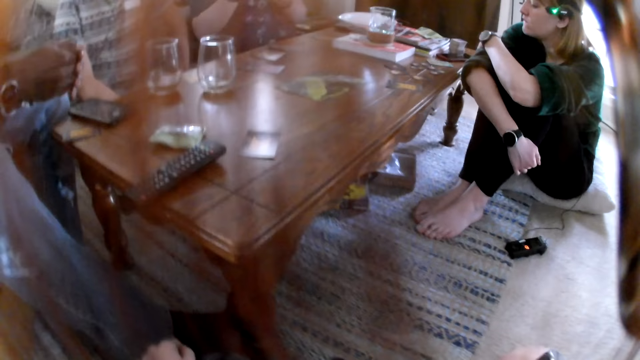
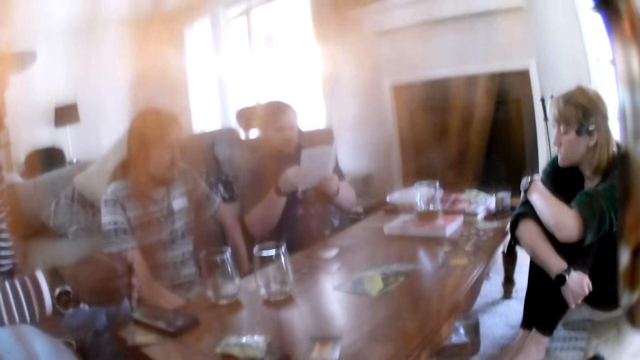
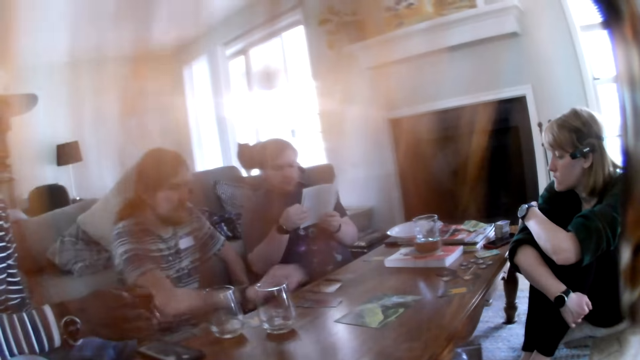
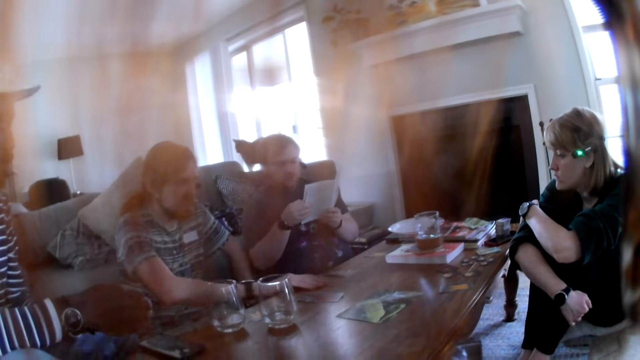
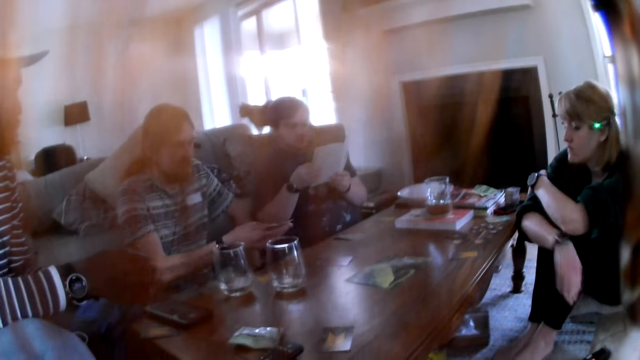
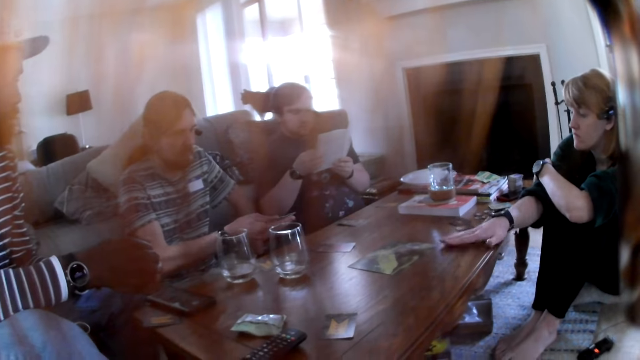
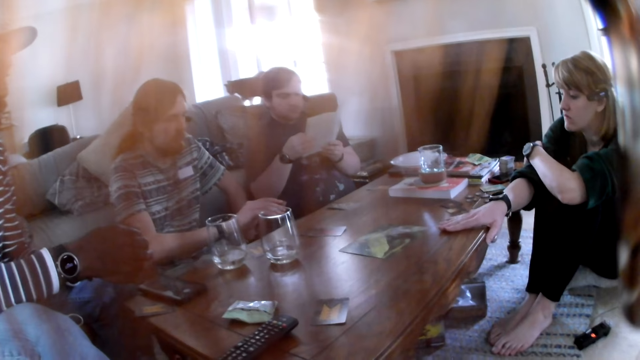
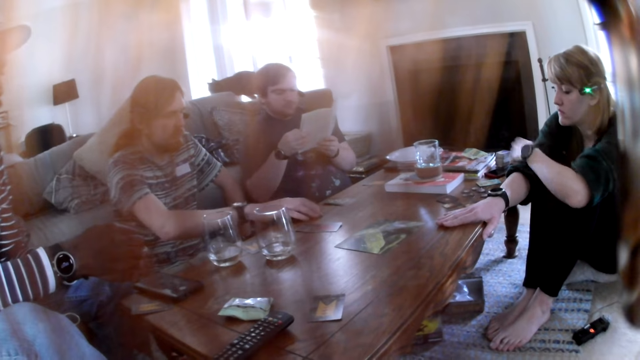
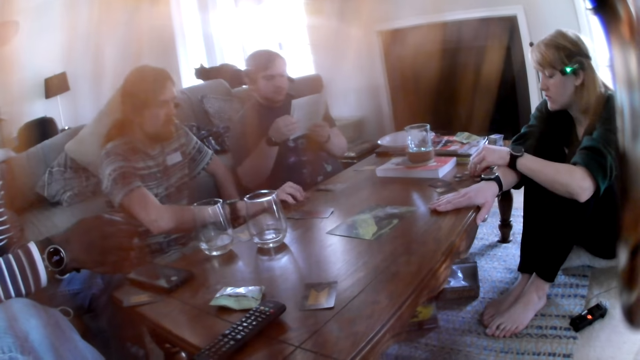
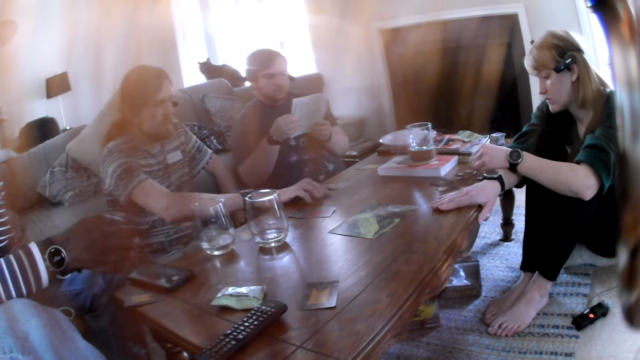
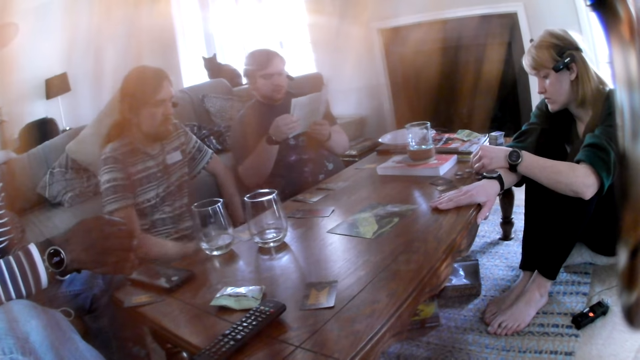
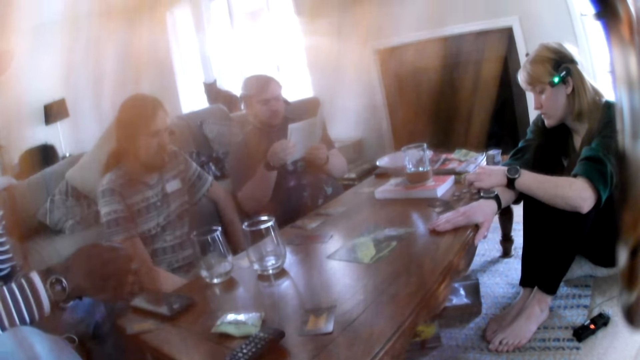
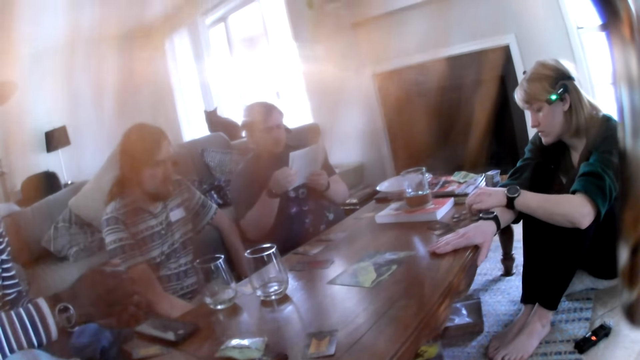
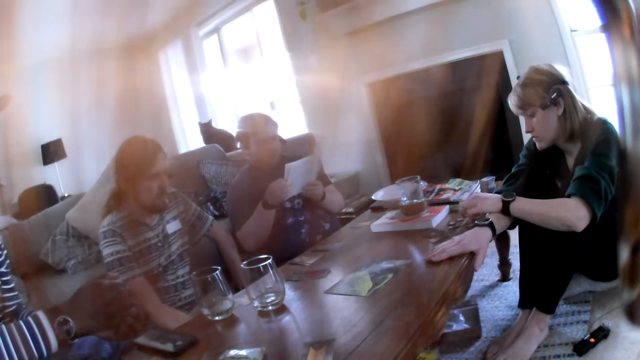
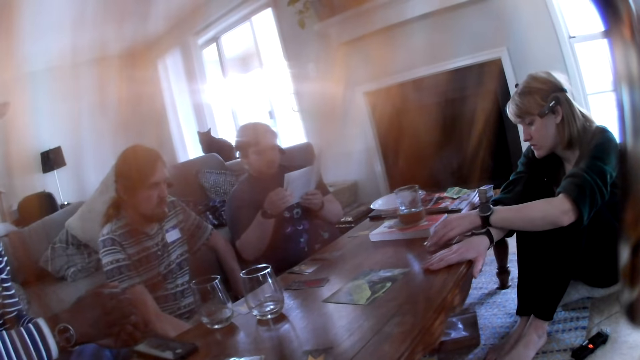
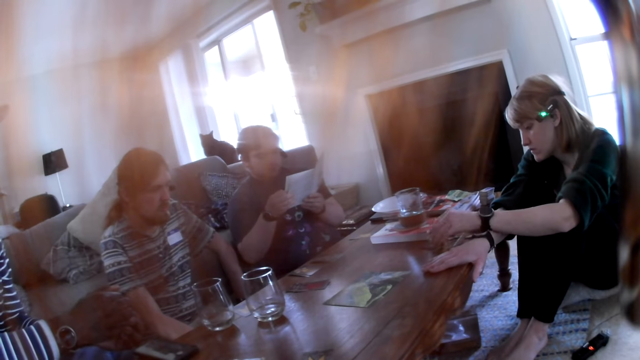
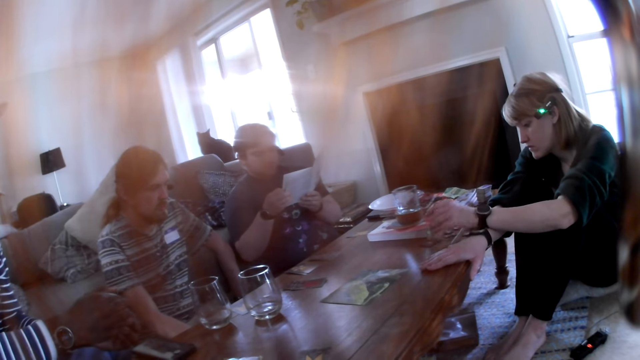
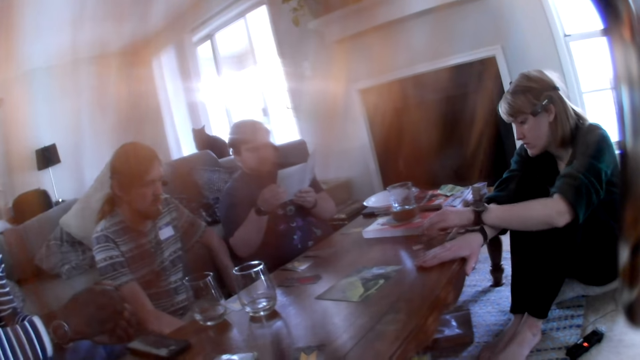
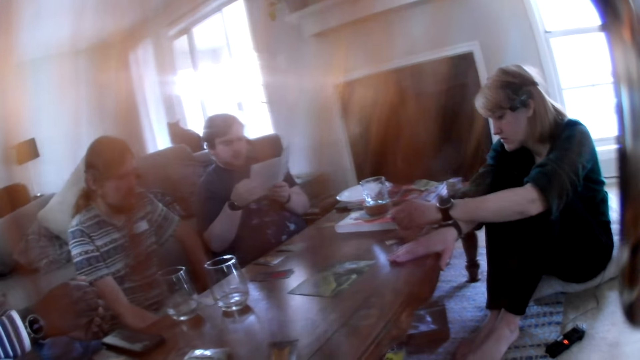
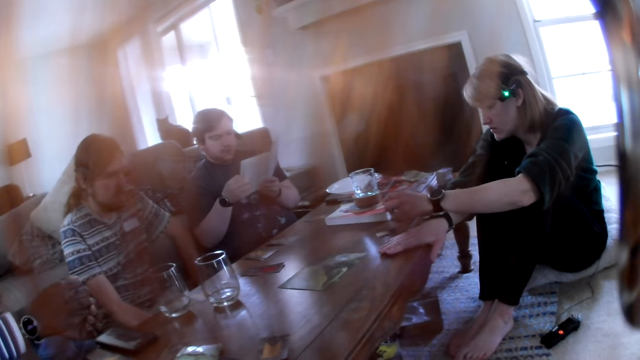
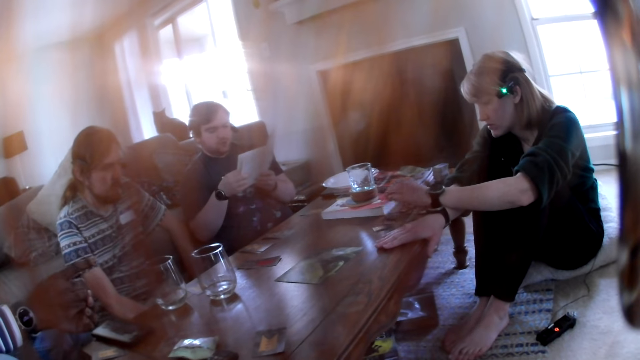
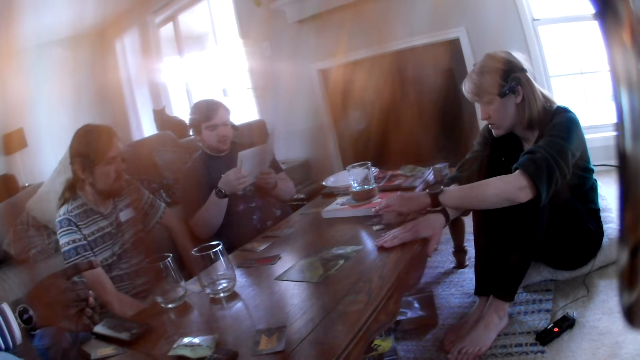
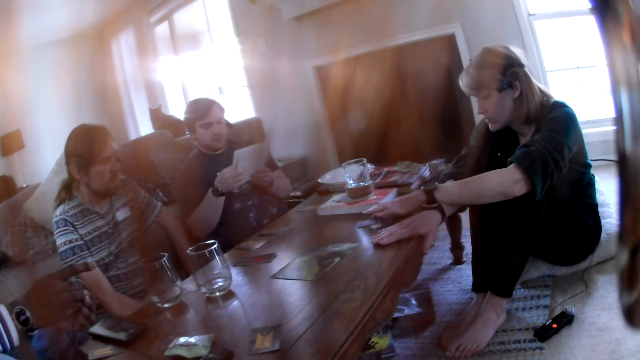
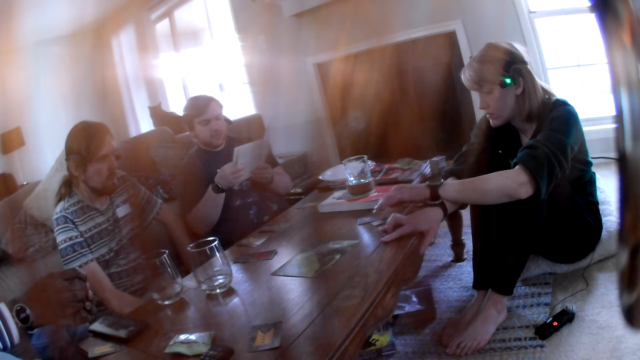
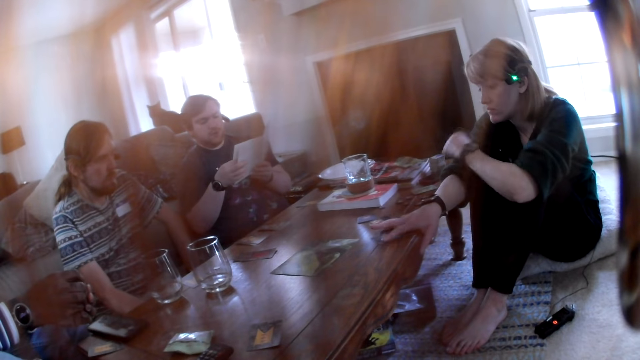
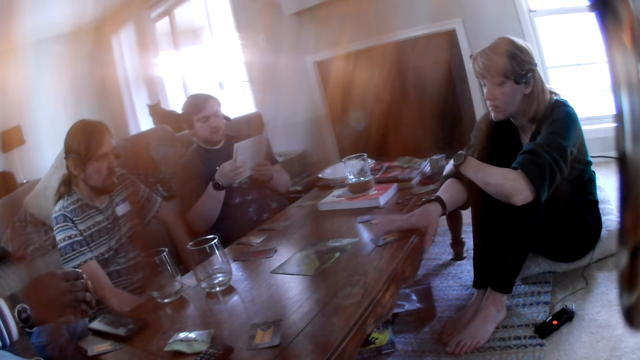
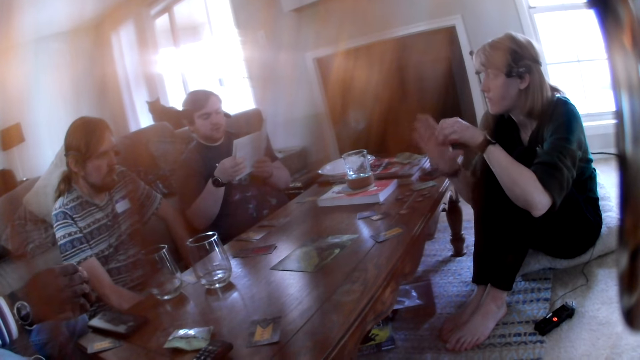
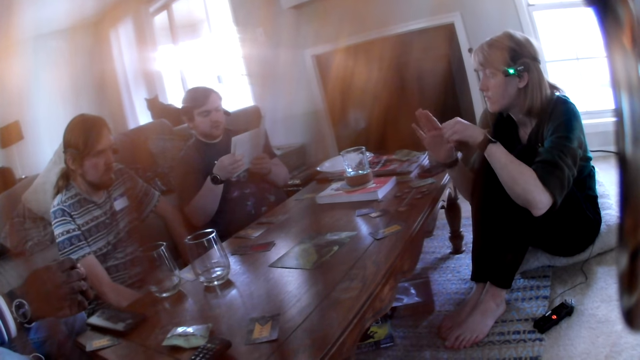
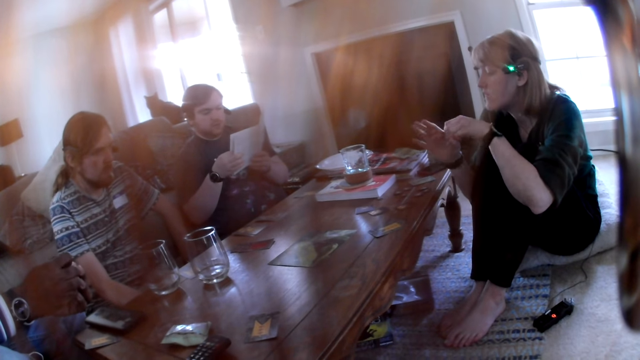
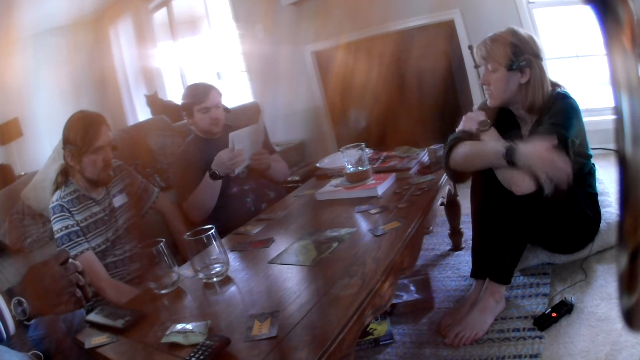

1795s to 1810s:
The man picks a card from the table with his right hand. The woman places her right hand on the table. A person holds a card. The woman flips a card on the table with her left hand. She flips a card on the table with her left hand repeatedly. The camera wearer looks around. Another person reads a booklet.

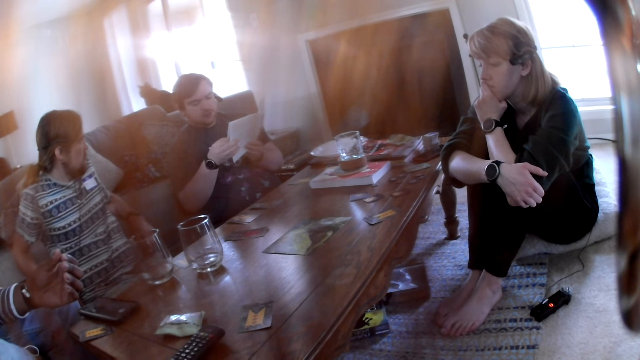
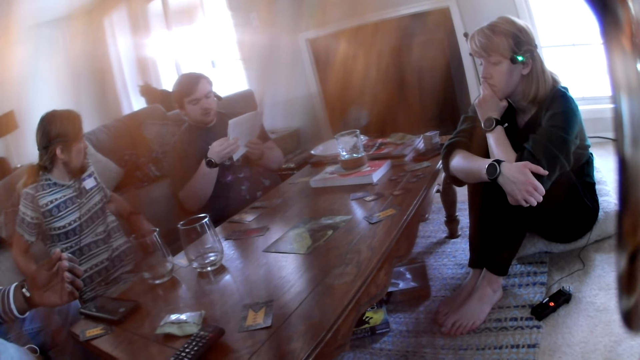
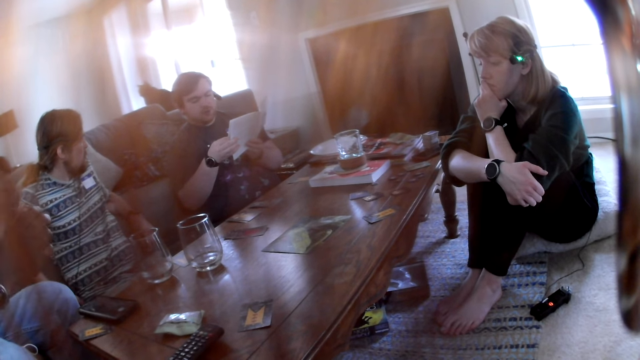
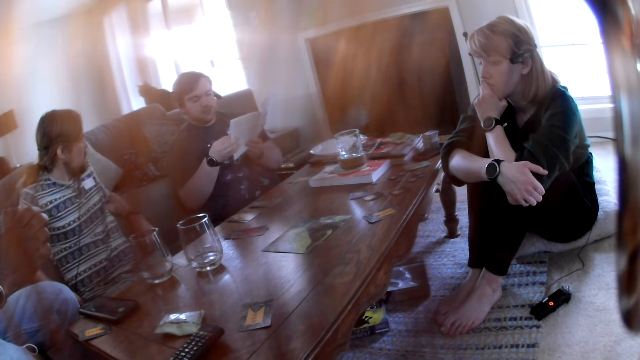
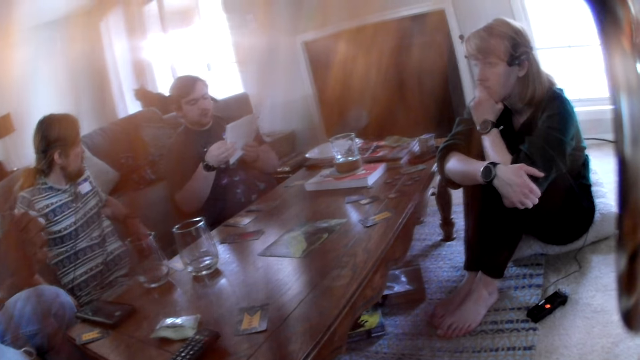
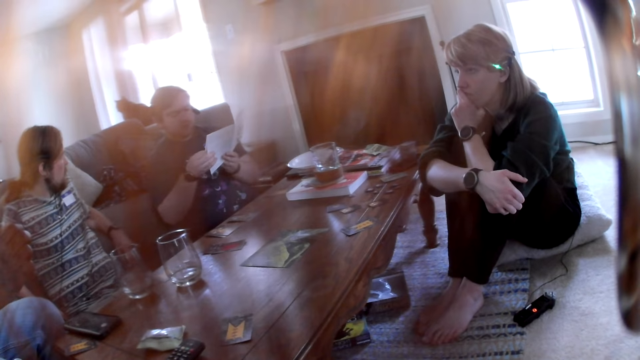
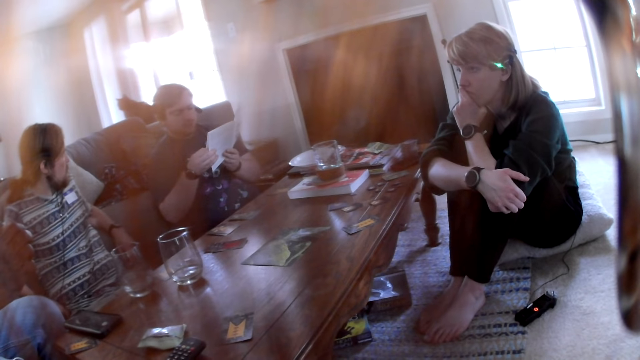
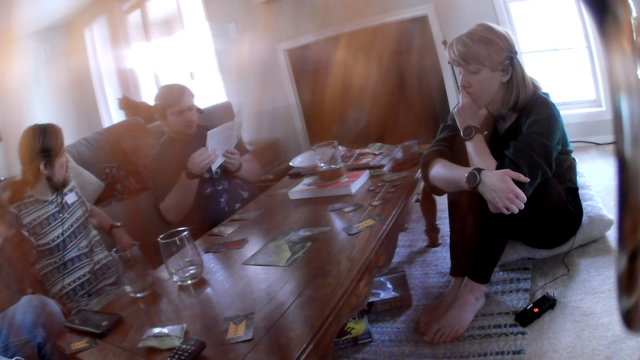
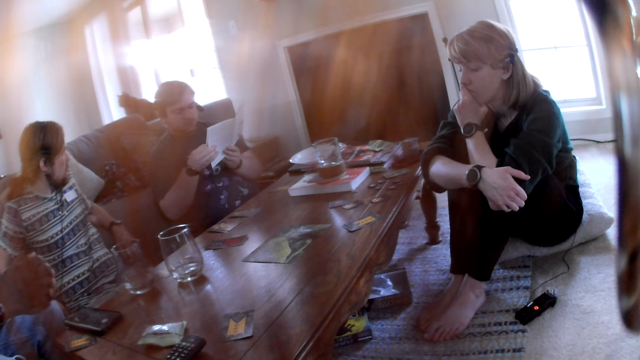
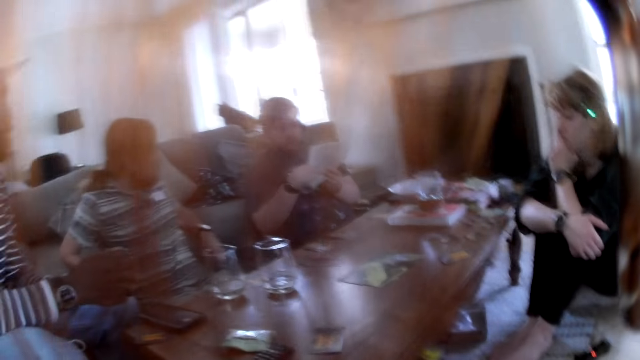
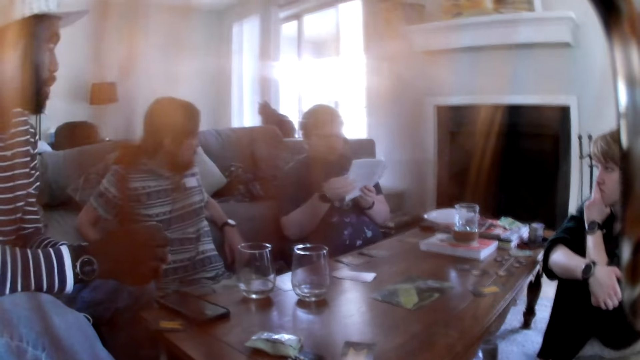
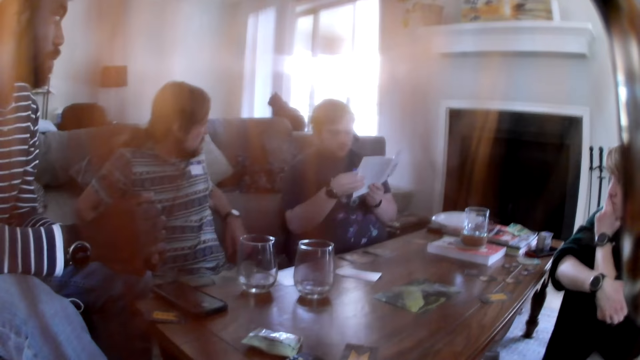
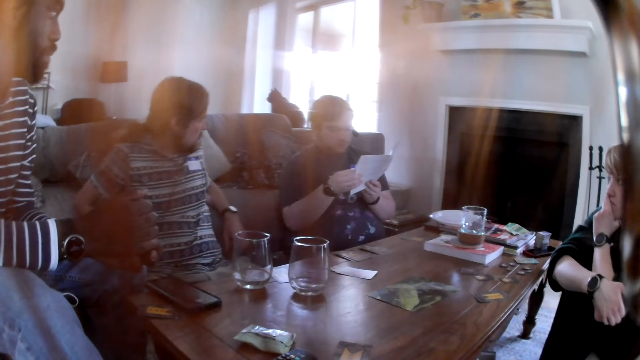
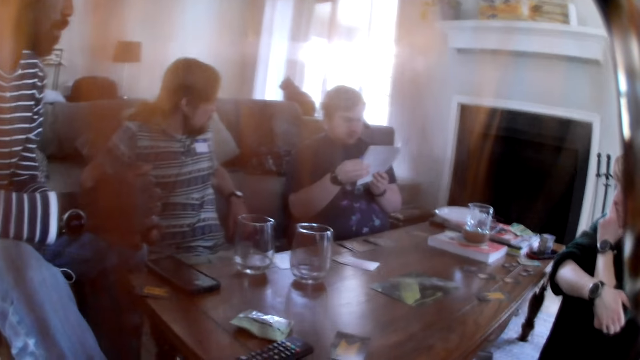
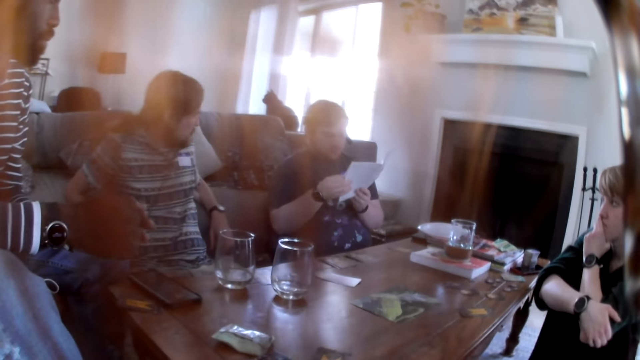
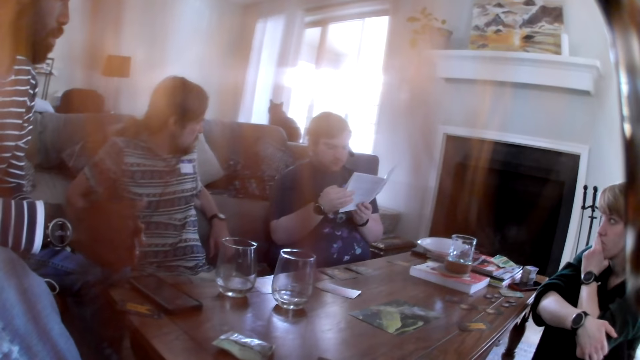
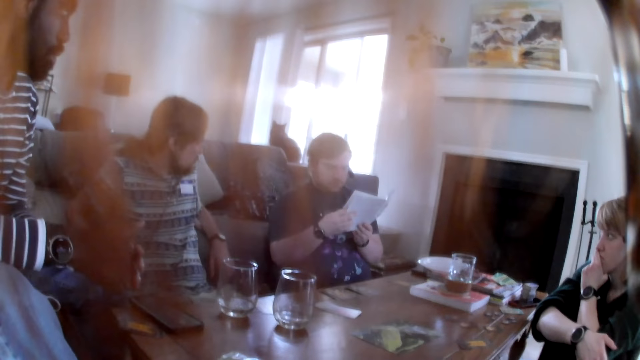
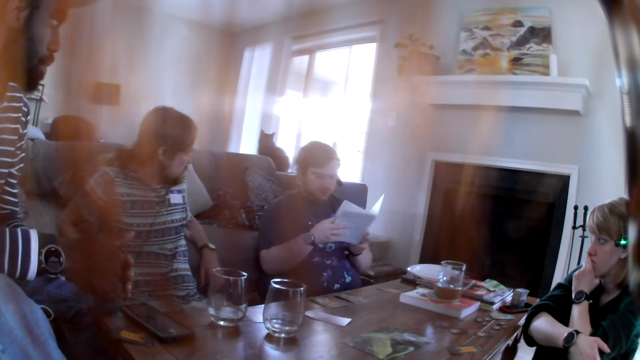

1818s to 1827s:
The camera wearer looks around. They look around again.
